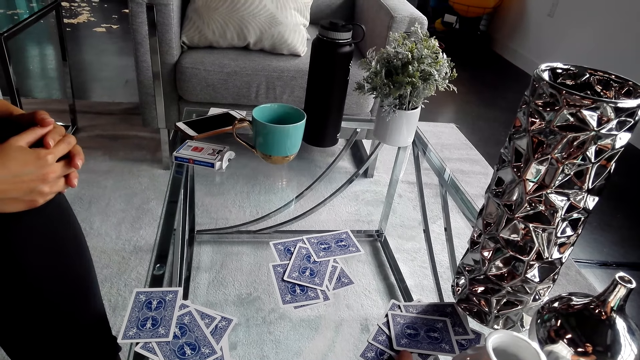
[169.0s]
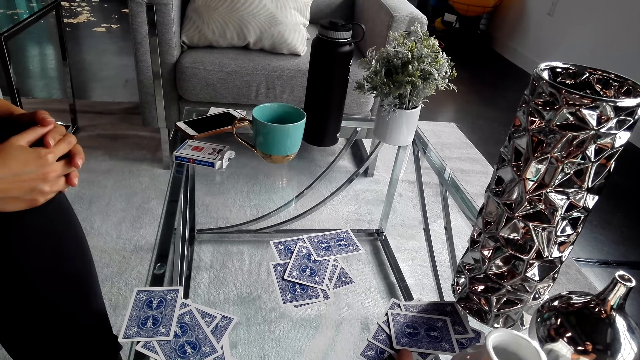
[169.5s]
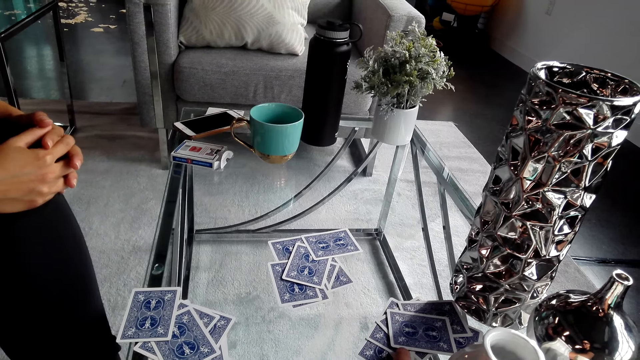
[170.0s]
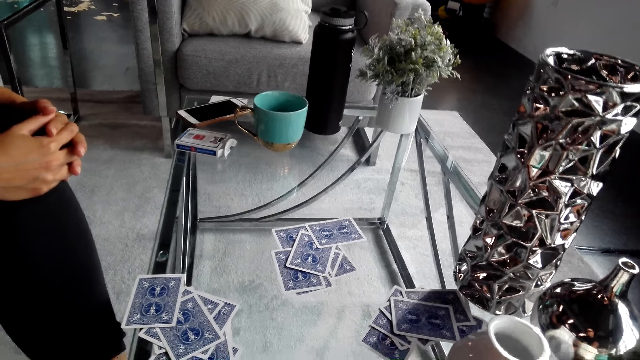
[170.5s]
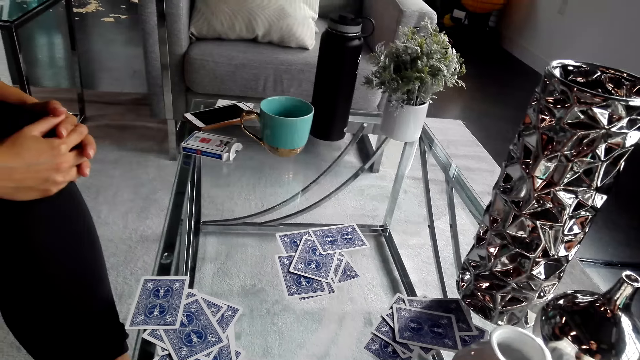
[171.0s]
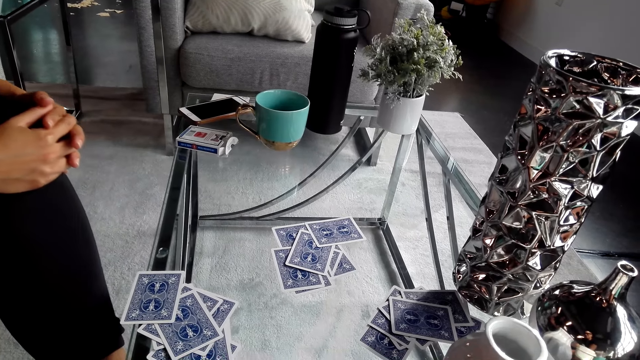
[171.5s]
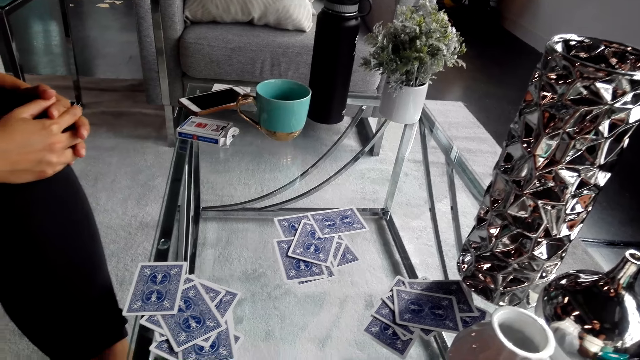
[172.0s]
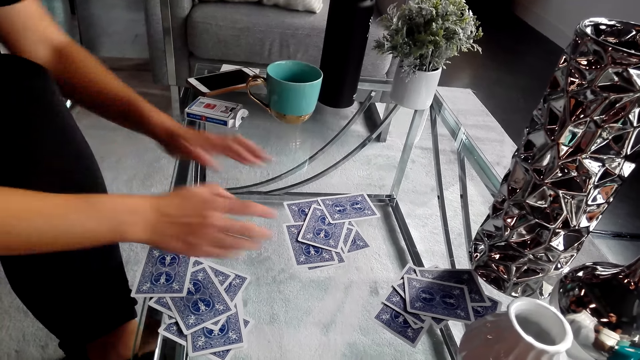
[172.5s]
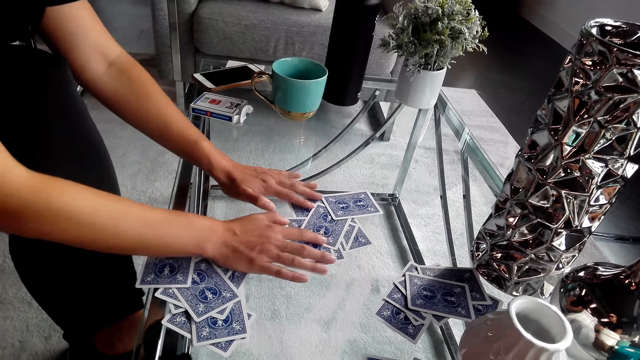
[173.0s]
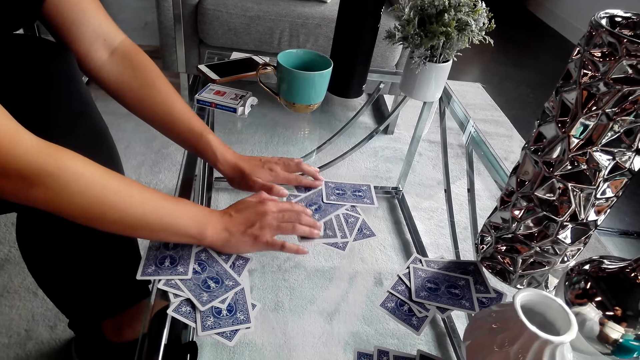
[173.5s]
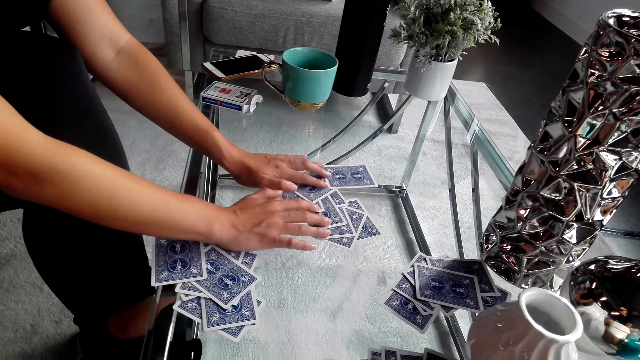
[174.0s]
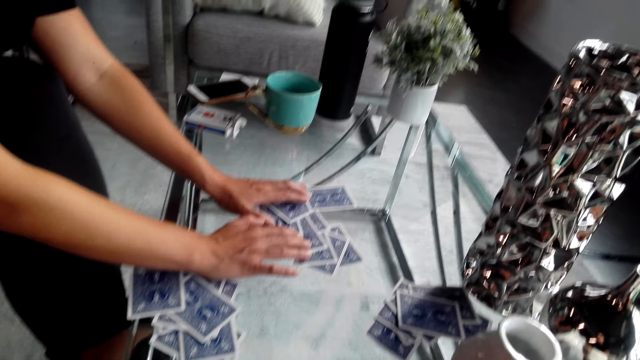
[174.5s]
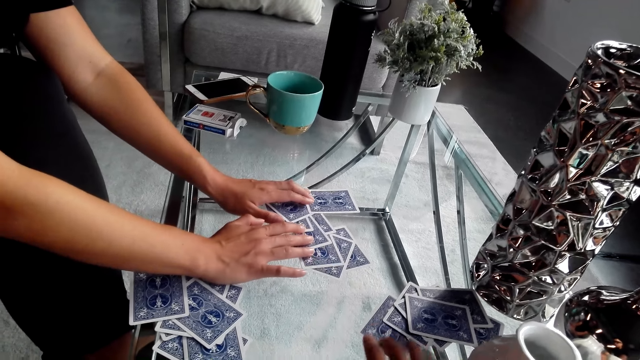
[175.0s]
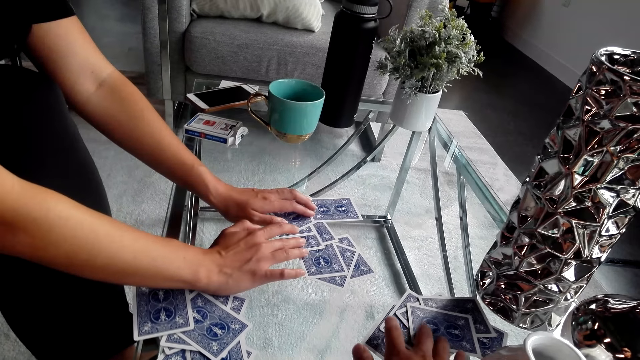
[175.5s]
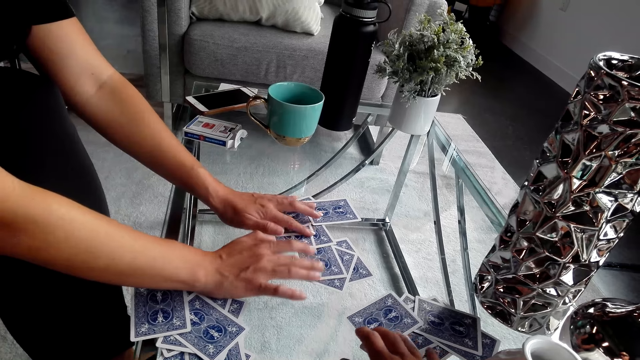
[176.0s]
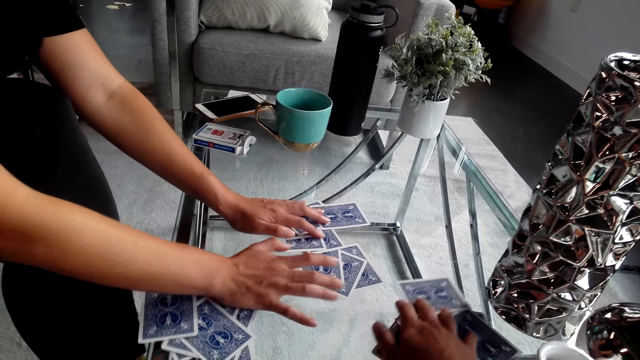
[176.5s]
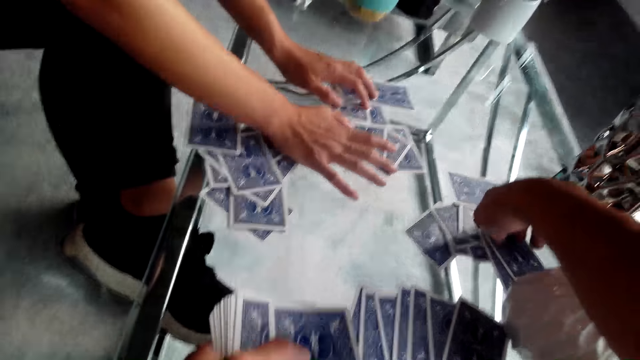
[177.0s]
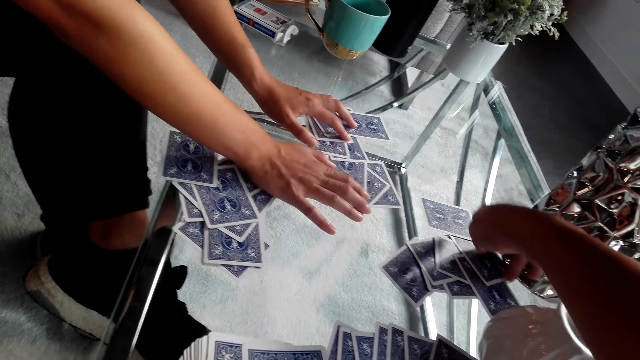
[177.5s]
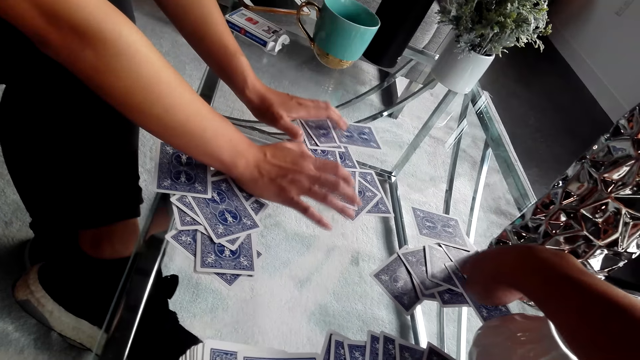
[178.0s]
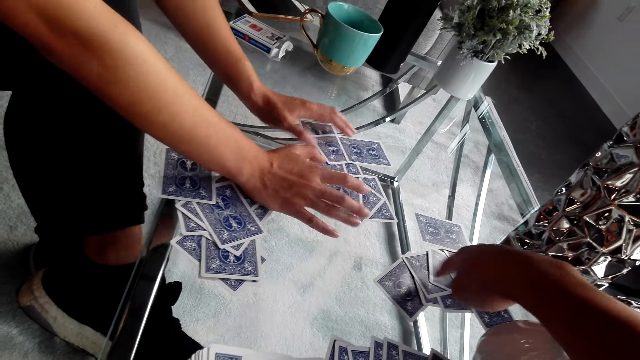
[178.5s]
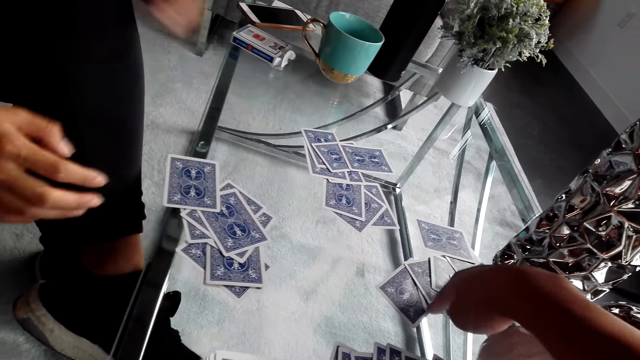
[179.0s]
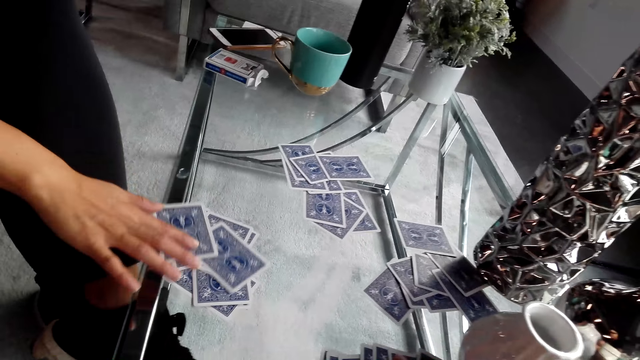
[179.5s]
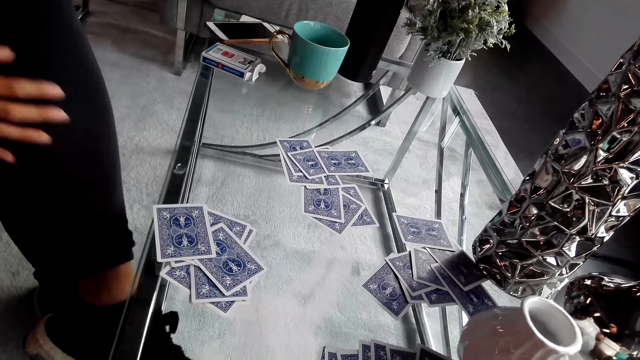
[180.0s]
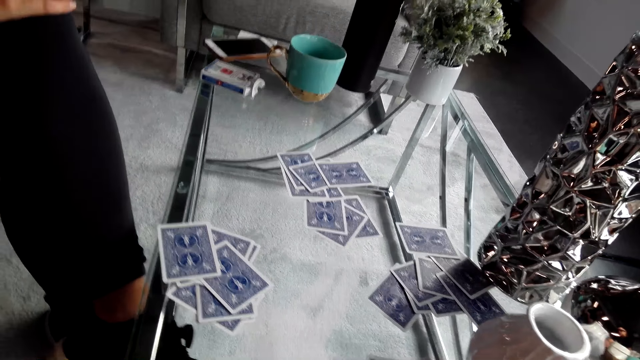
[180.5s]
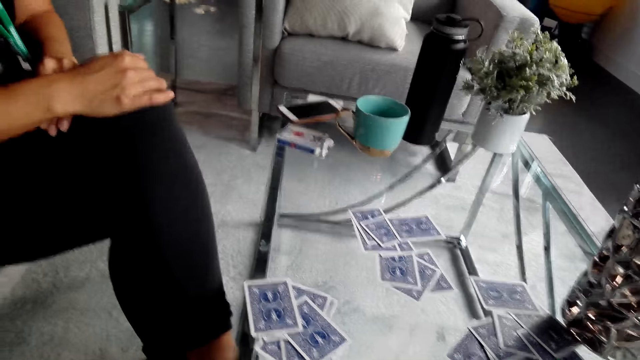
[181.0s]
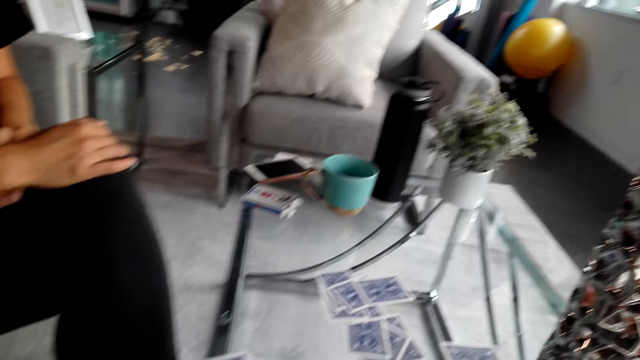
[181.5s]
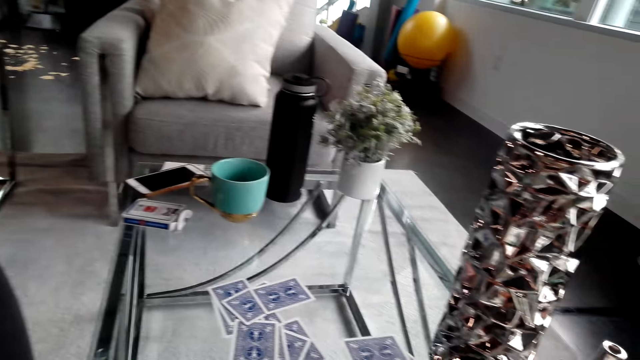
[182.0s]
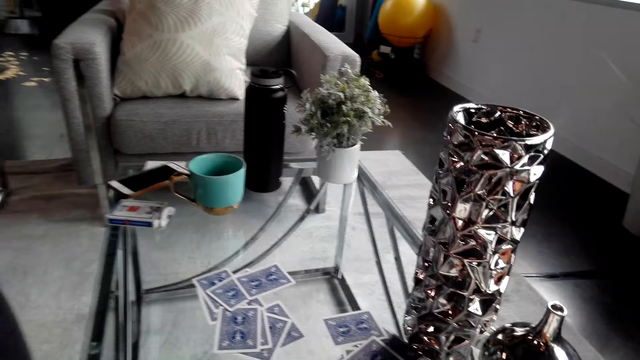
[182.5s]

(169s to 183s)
The camera wearer converses with a woman. They put playing cards on the table. The woman holds the playing cards on the table. The woman picks up the cards on the table. The camera wearer holds the playing cards on the table. They count the cards on the table. They turn around.

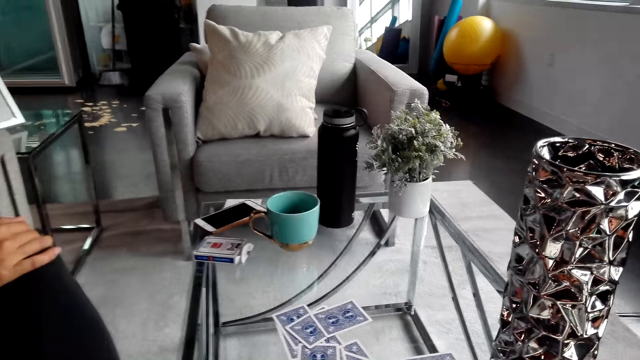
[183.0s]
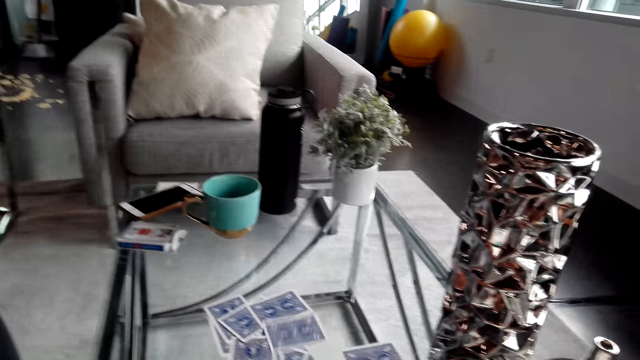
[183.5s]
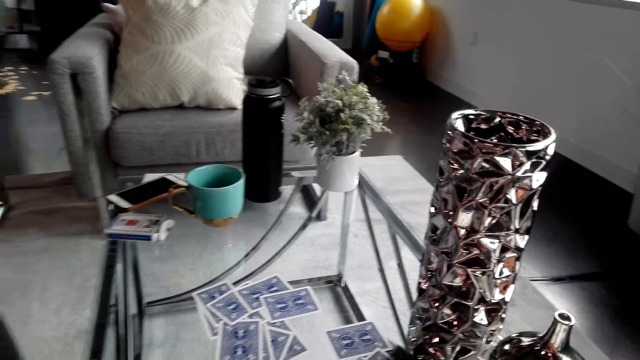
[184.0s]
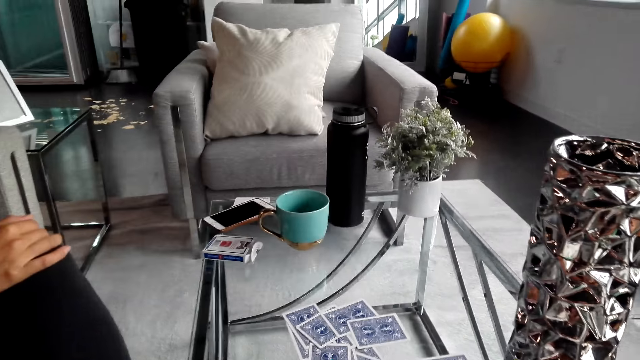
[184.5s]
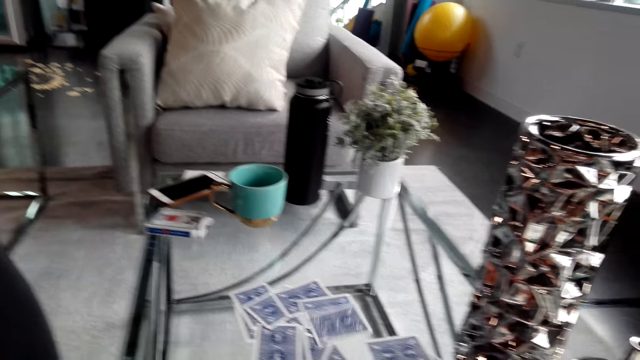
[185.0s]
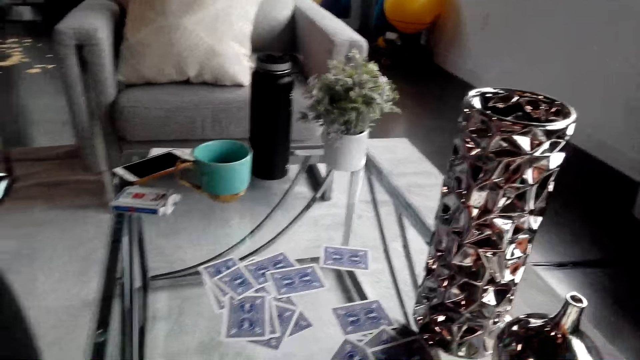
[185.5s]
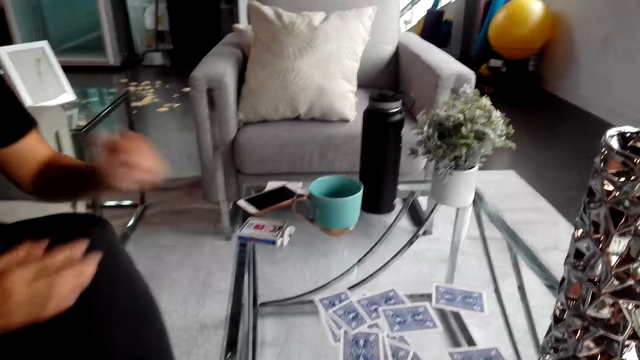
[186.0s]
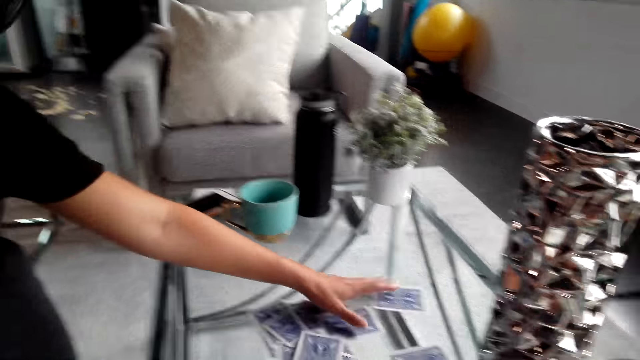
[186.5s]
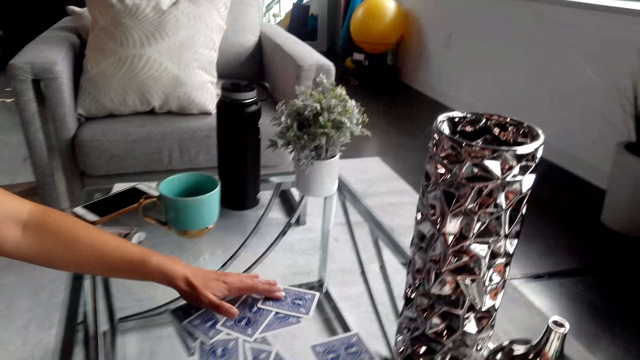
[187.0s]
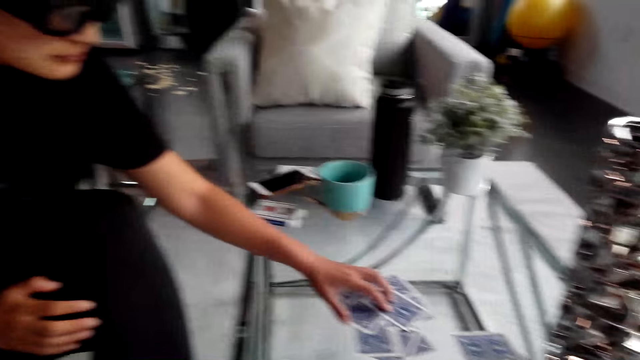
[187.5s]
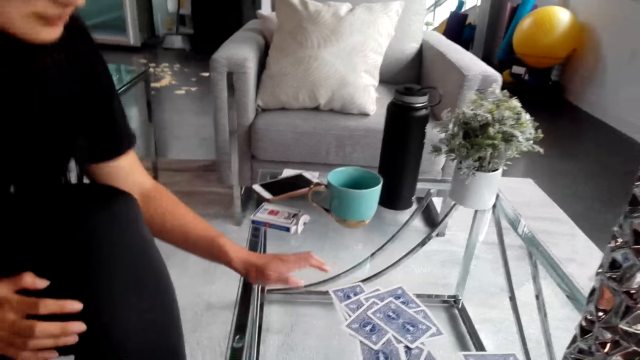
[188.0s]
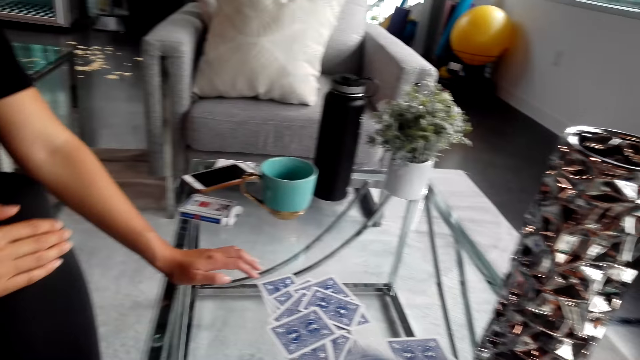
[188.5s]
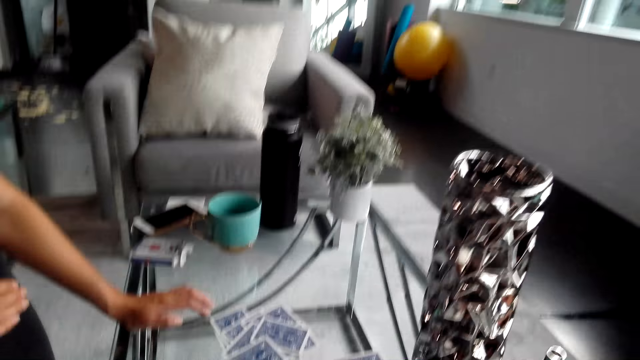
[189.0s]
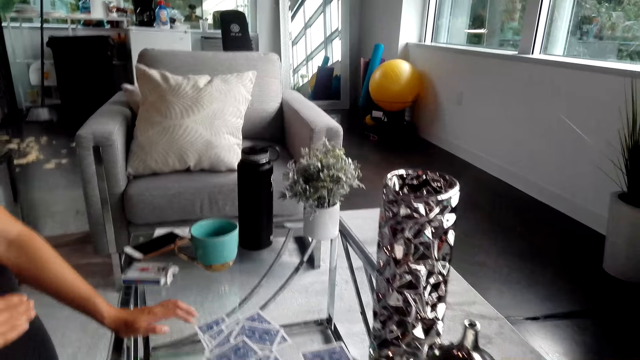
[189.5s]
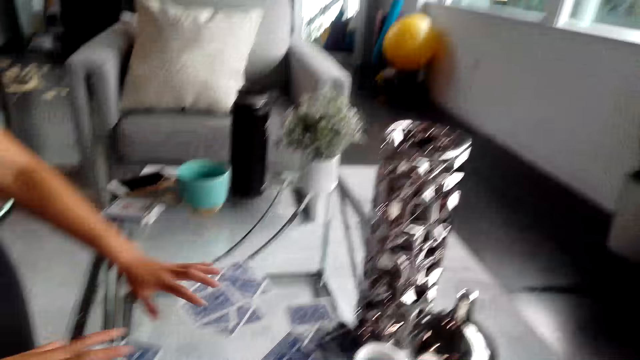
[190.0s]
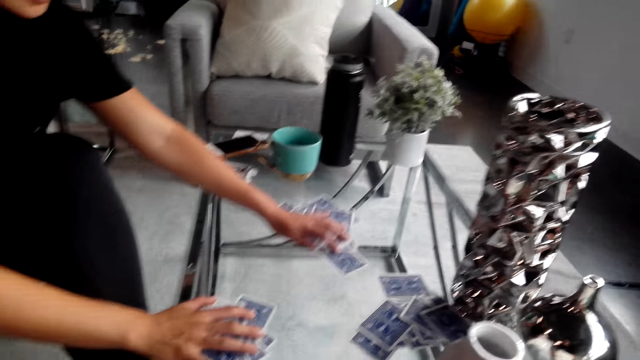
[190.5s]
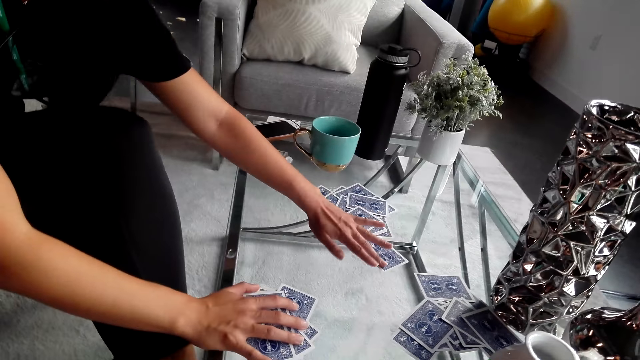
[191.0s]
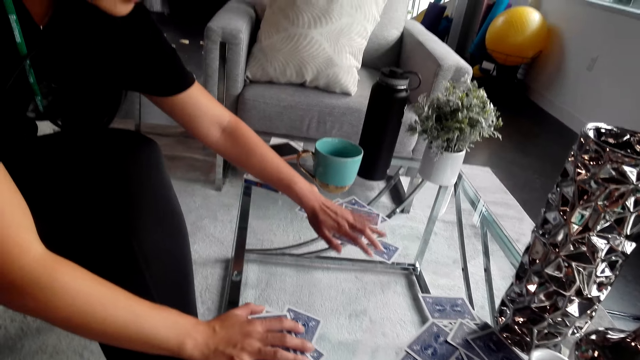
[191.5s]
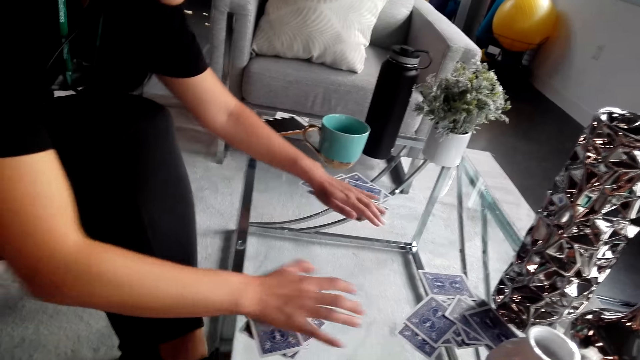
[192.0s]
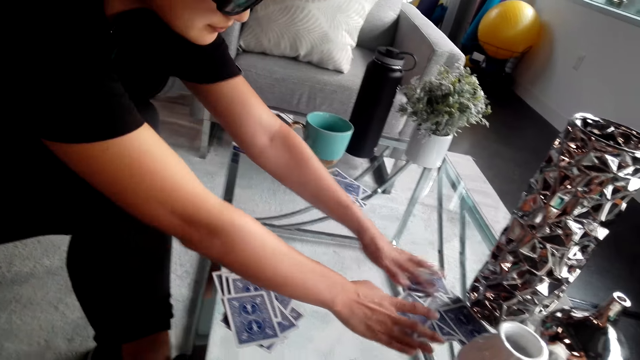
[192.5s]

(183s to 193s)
The camera wearer converses with a woman. They put playing cards on the table, turn around, put the playing cards on the table and turn around. The woman holds the playing cards on the table. The camera wearer picks up the cards on the table. They turn around. The woman holds the playing cards on the table.
